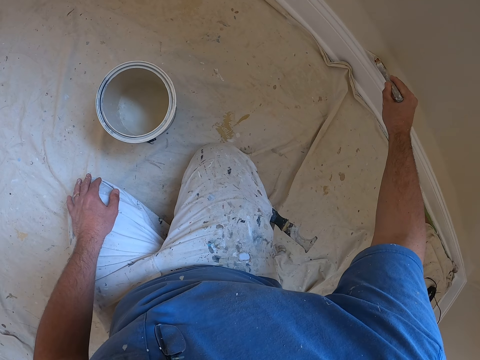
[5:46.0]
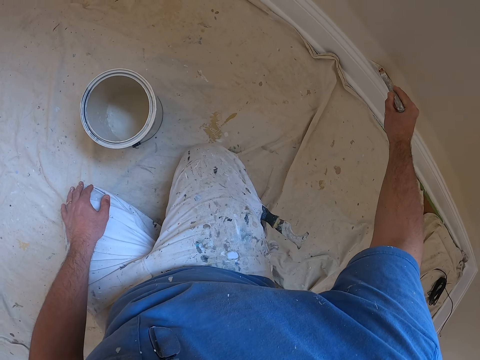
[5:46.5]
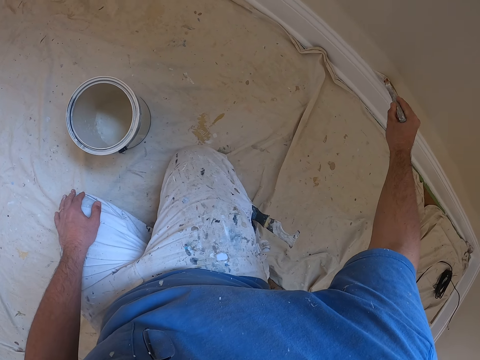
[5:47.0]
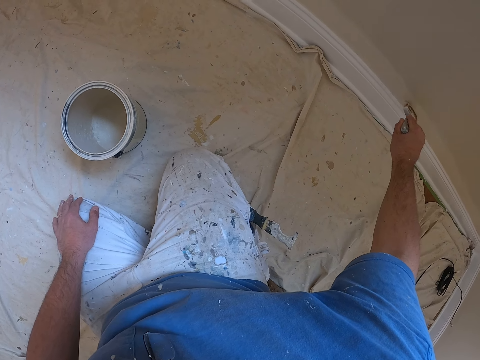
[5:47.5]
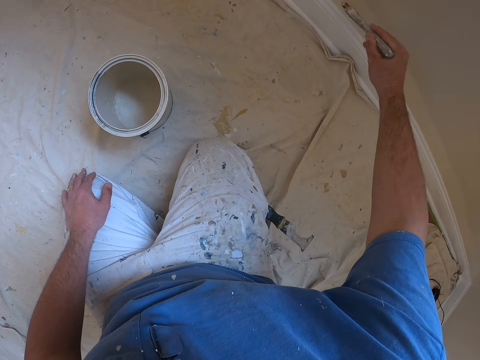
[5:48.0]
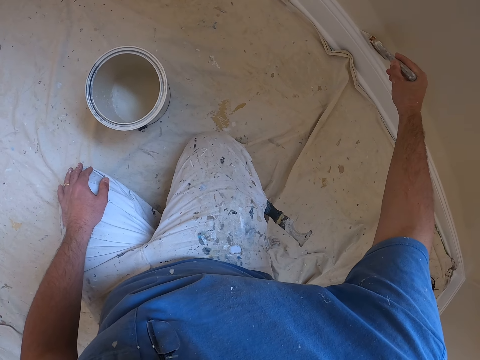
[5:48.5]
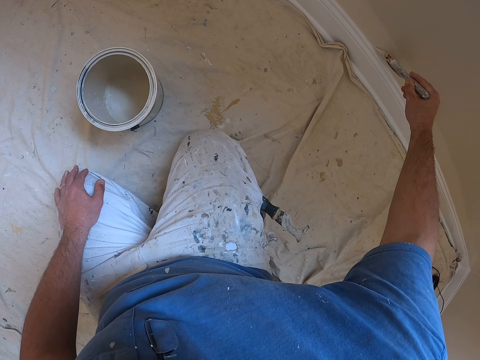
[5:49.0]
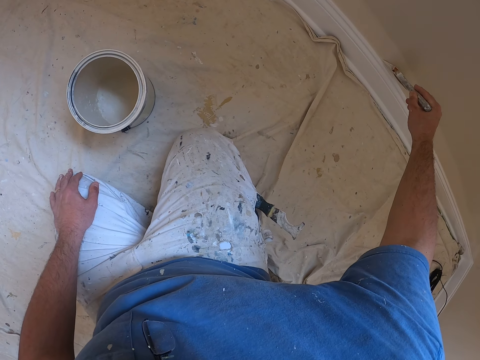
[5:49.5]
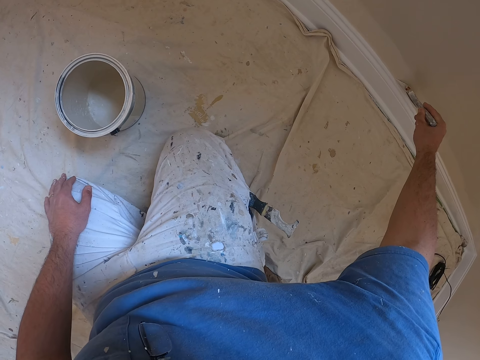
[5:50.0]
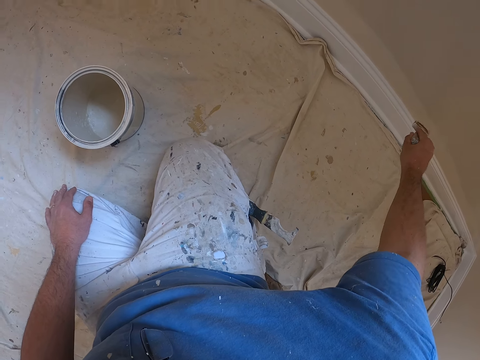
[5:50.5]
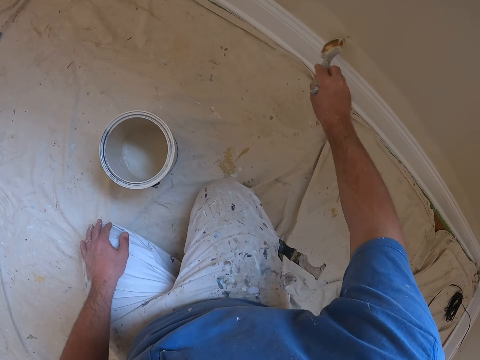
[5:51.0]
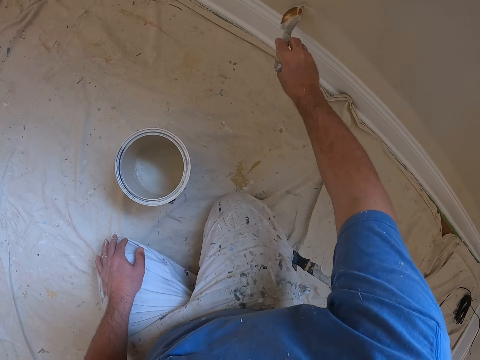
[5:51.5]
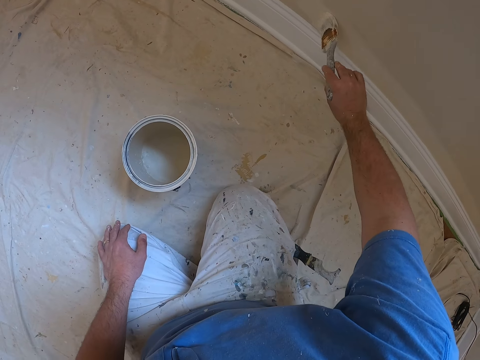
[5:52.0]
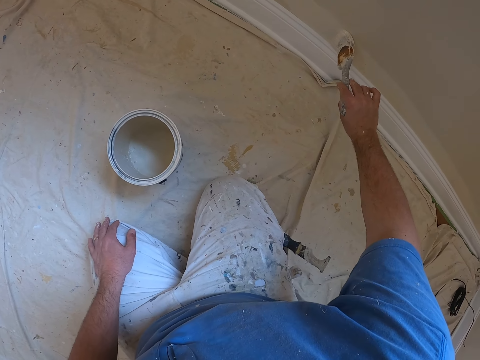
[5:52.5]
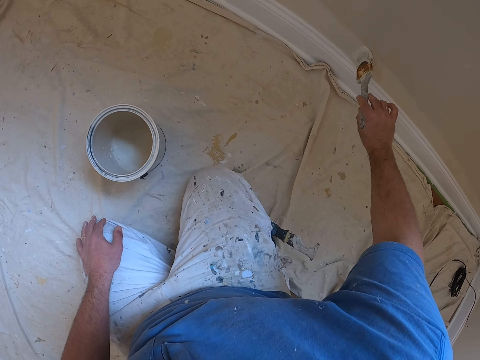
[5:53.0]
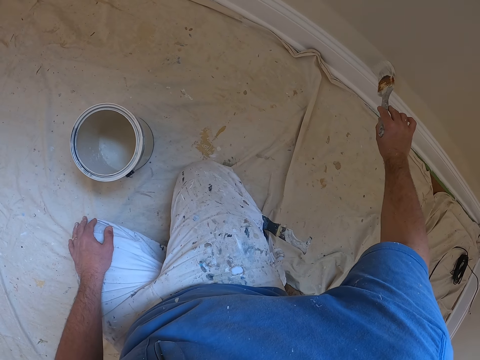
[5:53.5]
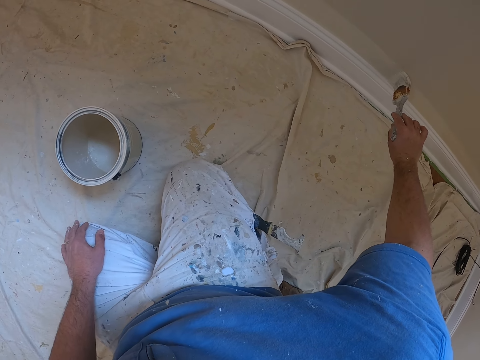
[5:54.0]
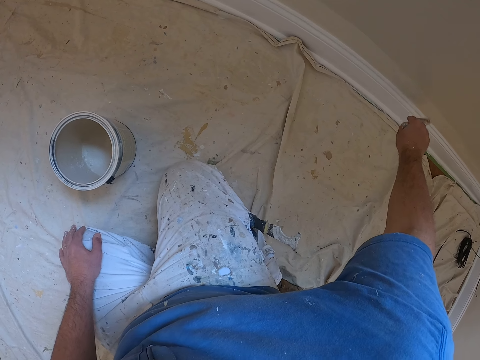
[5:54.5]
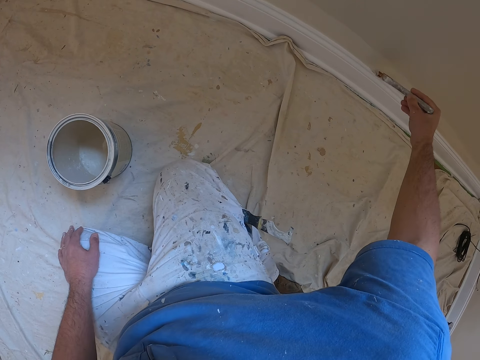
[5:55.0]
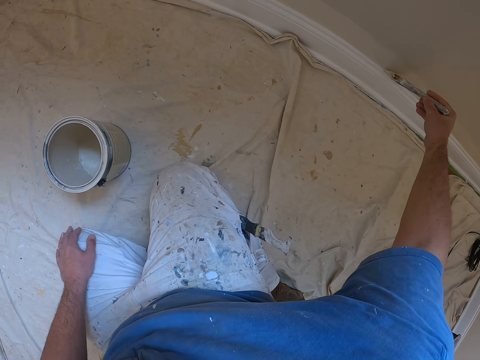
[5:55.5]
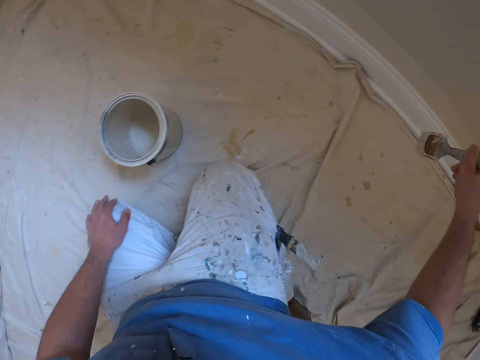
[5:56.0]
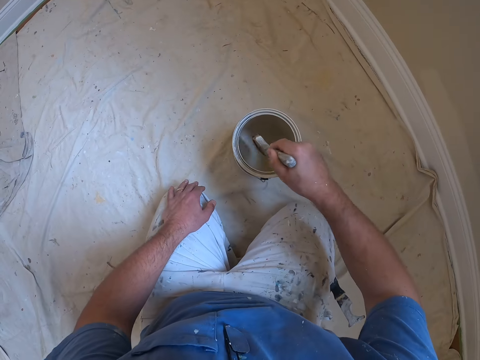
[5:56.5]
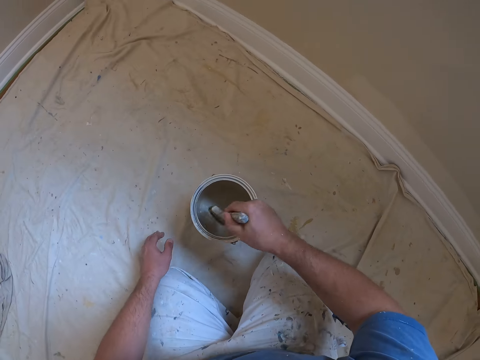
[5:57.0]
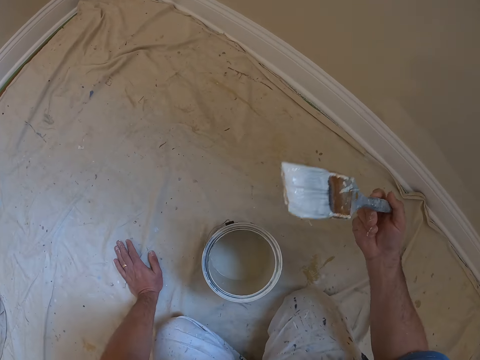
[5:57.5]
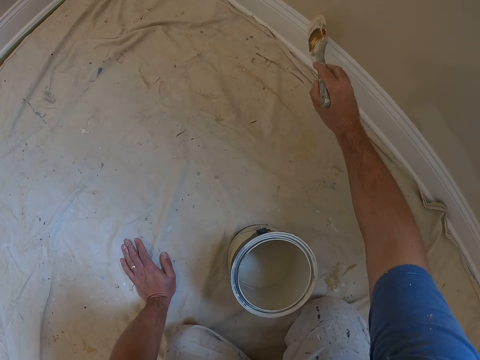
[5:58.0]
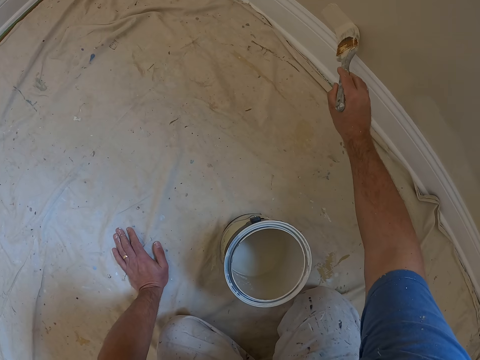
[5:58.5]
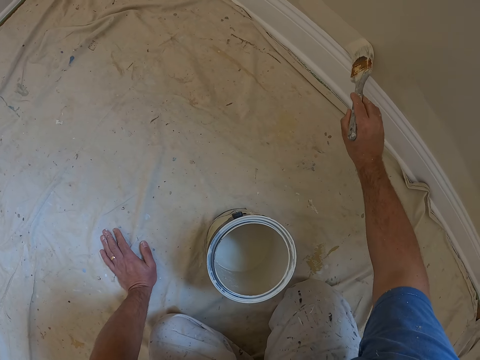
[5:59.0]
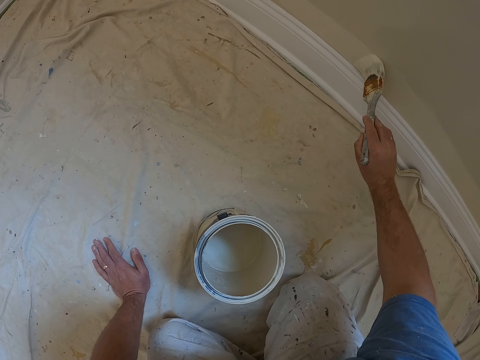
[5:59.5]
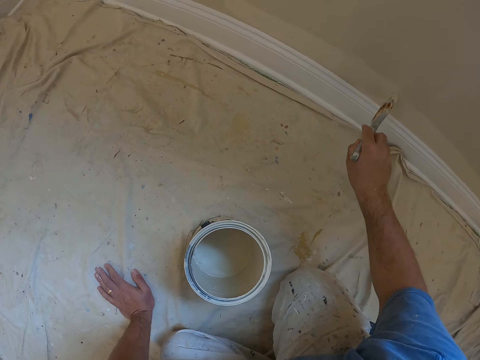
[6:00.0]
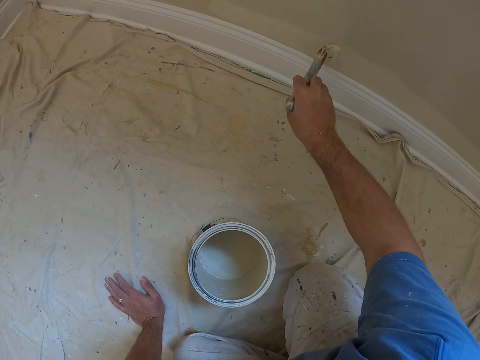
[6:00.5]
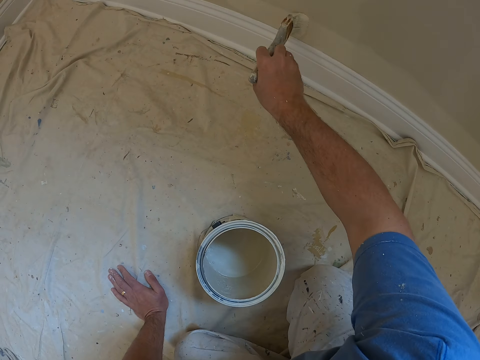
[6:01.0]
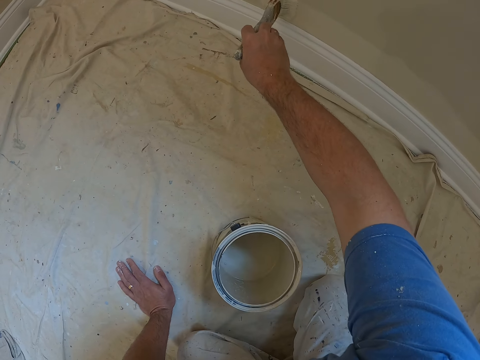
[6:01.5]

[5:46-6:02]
The camera wearer dips the paint brush into the paint container. They paint the wall with the paint brush.

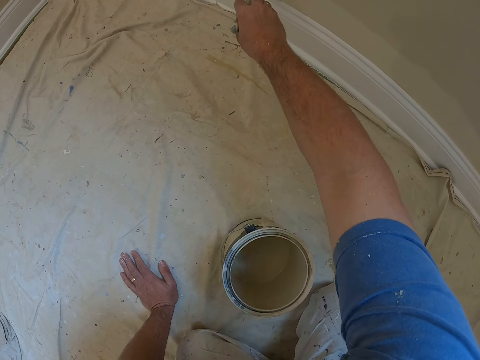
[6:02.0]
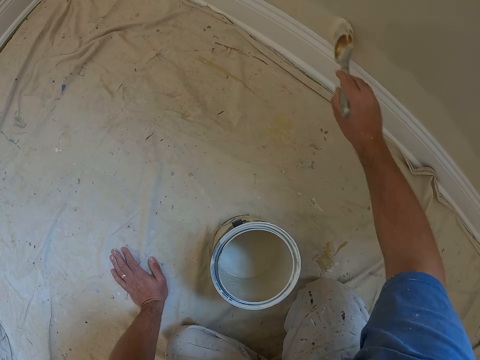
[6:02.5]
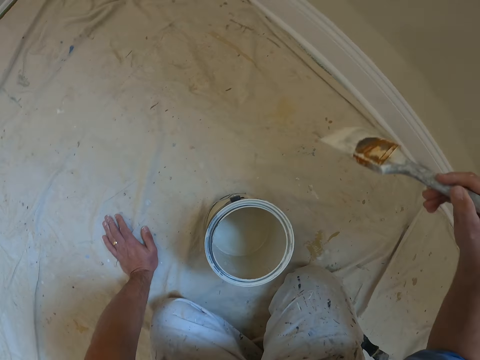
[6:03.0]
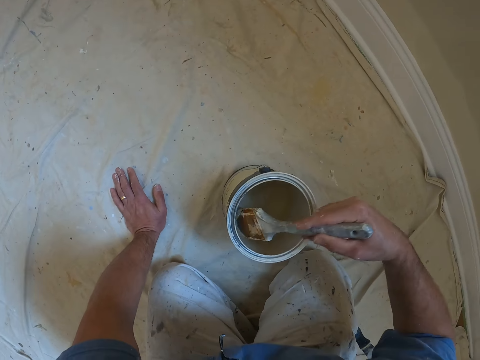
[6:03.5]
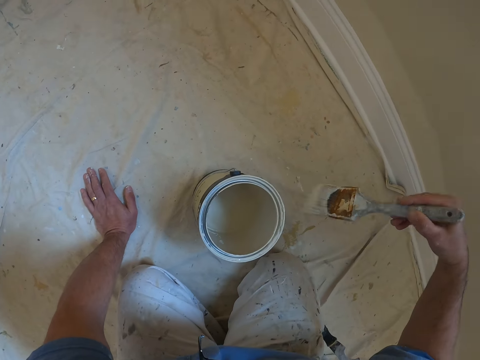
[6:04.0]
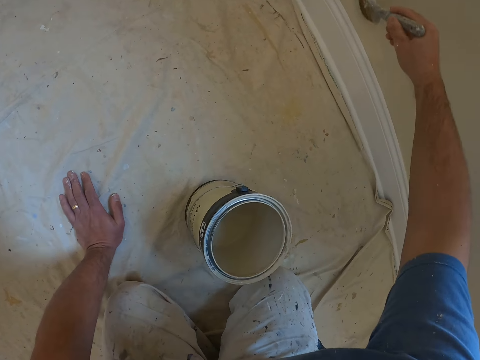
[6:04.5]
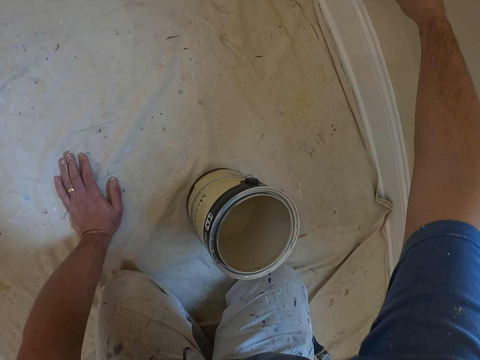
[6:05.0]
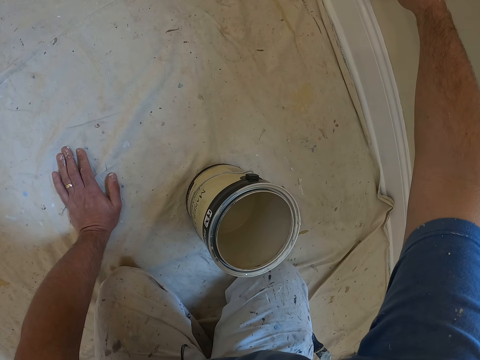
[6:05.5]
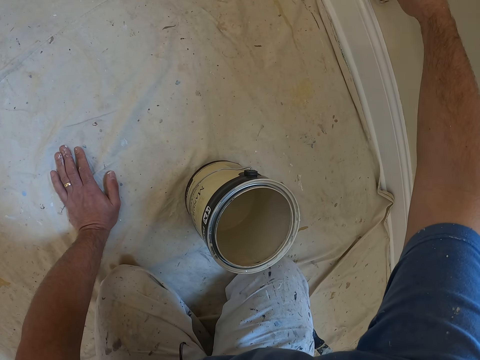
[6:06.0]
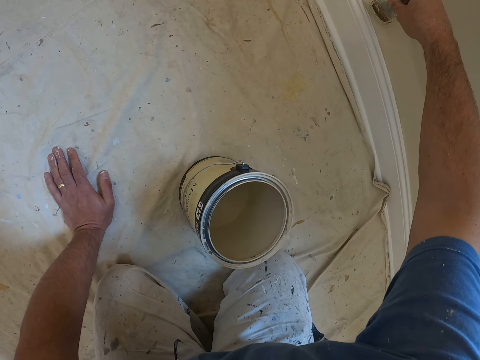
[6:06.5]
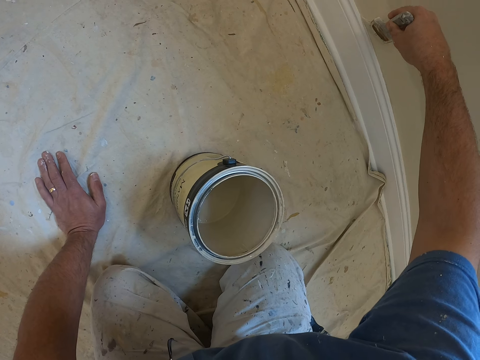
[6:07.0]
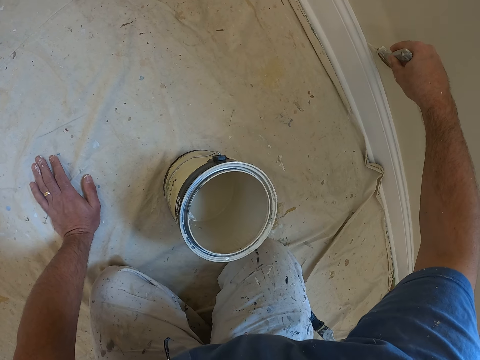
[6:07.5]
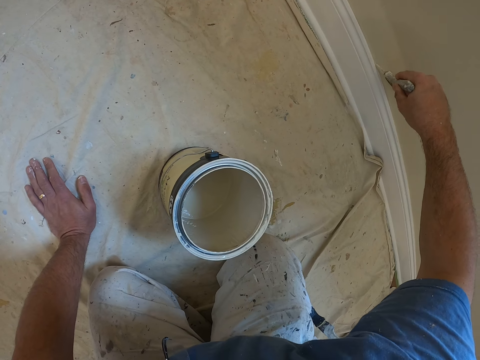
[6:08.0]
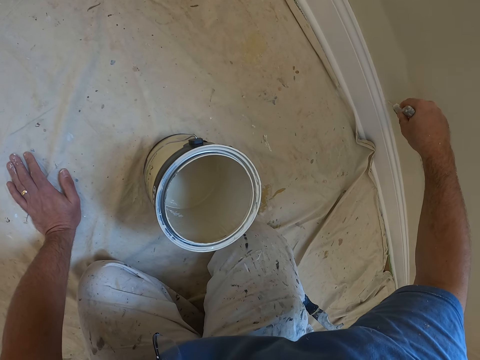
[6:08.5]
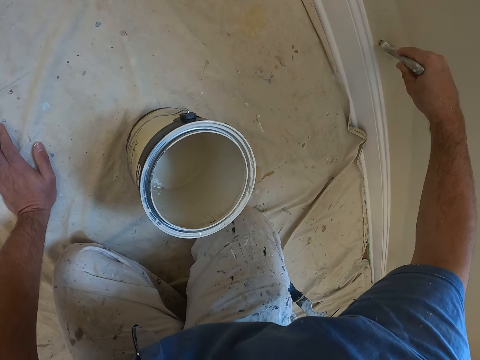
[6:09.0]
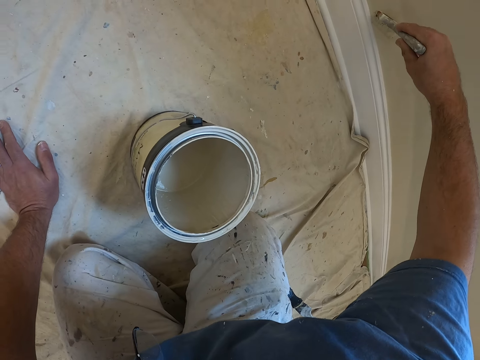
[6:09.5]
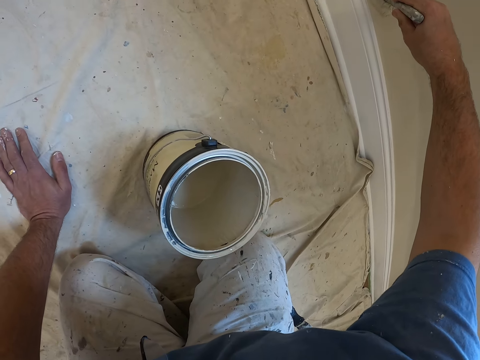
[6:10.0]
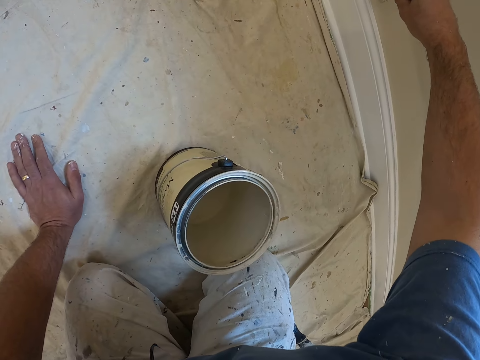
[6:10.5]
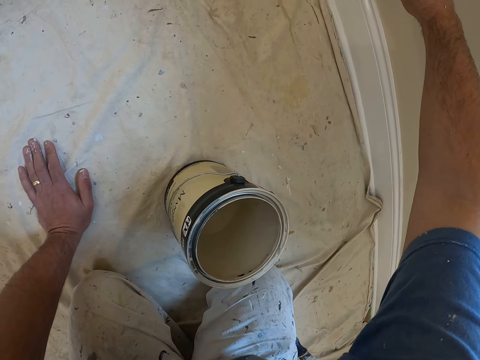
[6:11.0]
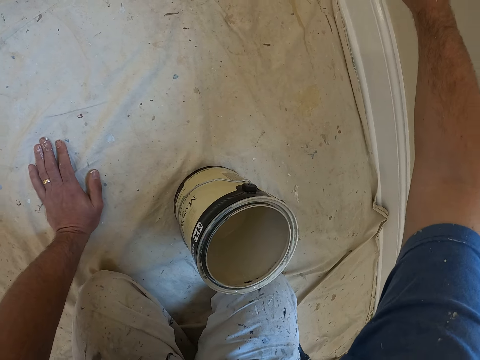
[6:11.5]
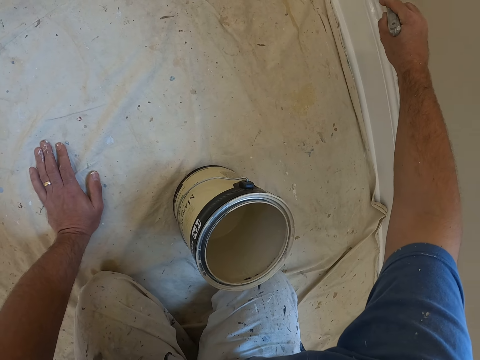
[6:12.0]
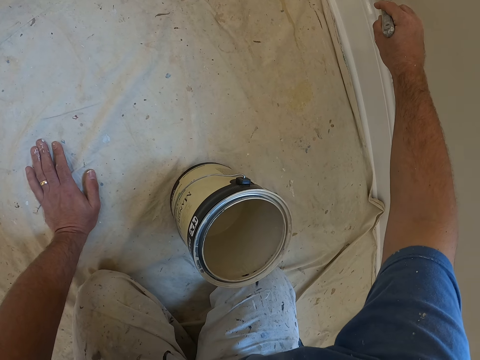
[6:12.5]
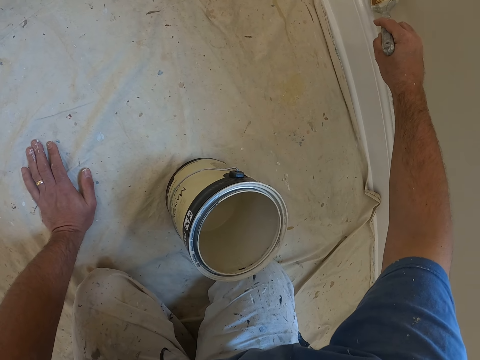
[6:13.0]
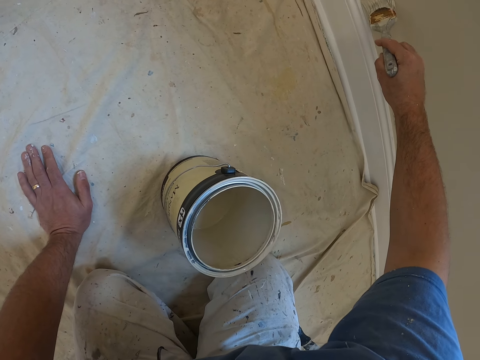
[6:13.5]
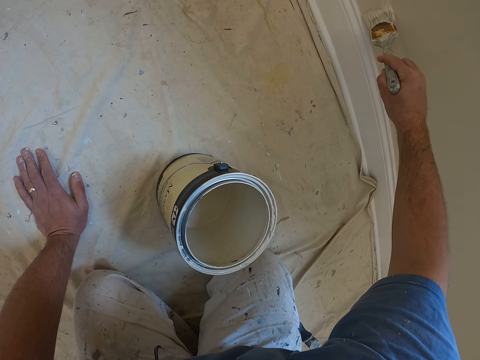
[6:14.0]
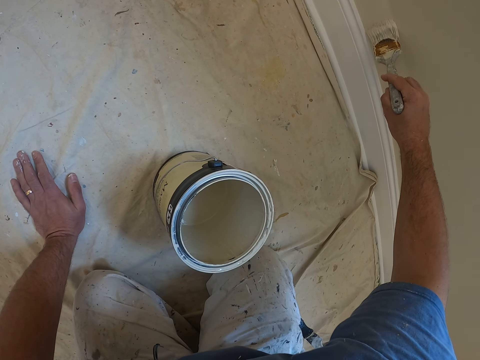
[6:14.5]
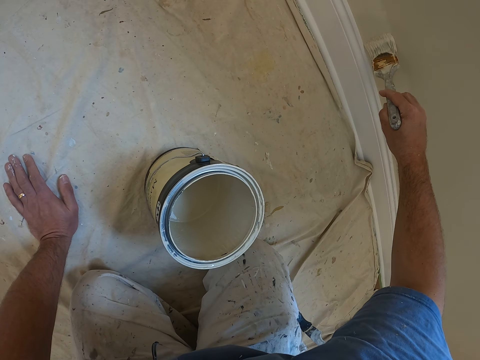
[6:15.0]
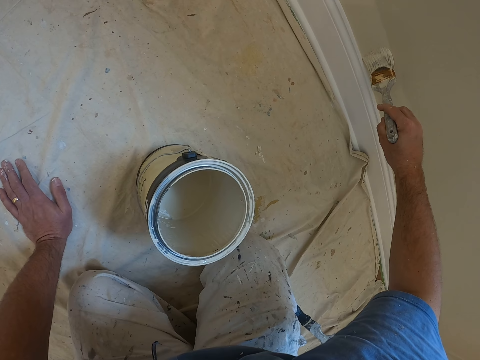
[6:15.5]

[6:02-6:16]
The camera wearer dips the paint brush into the paint container. They paint the wall with the paint brush.
